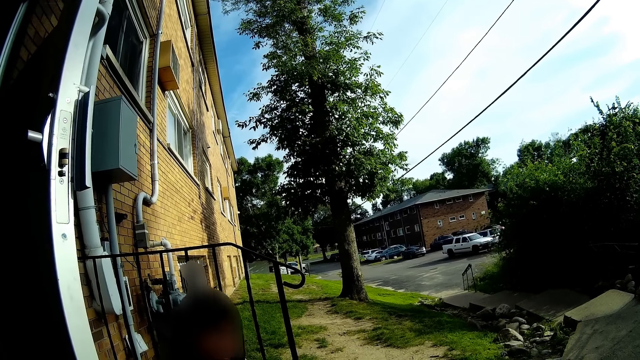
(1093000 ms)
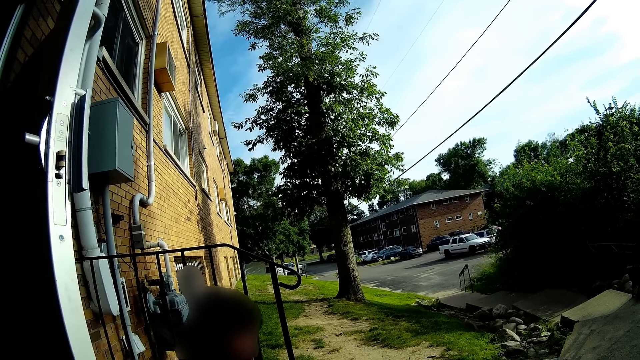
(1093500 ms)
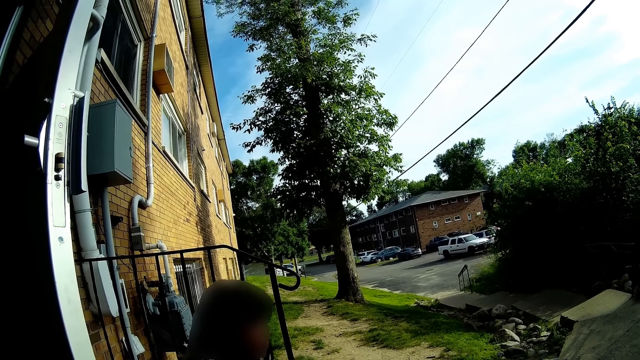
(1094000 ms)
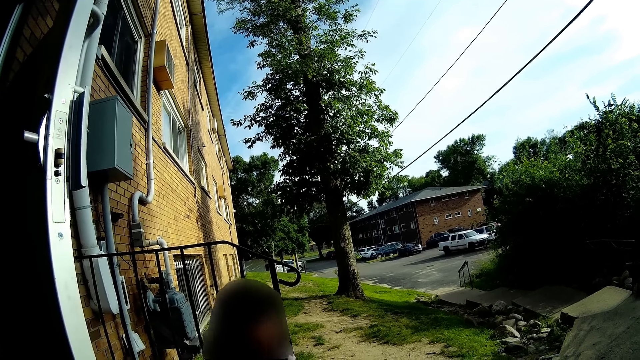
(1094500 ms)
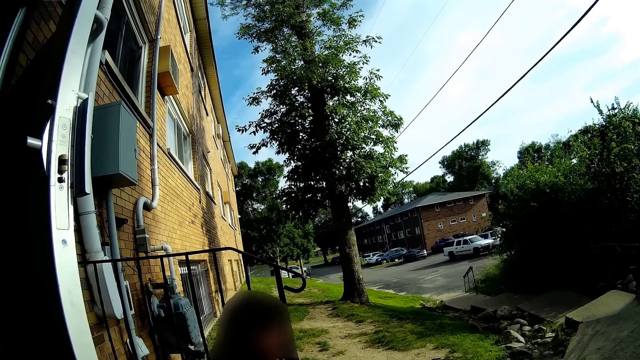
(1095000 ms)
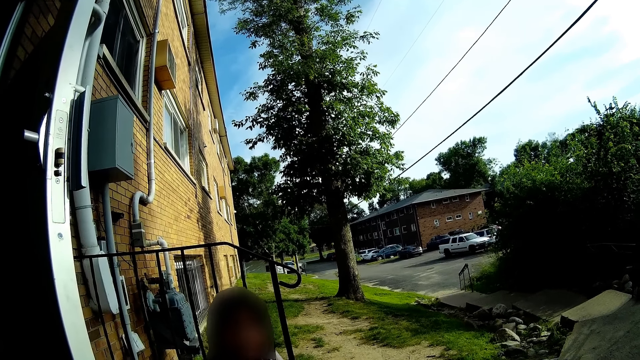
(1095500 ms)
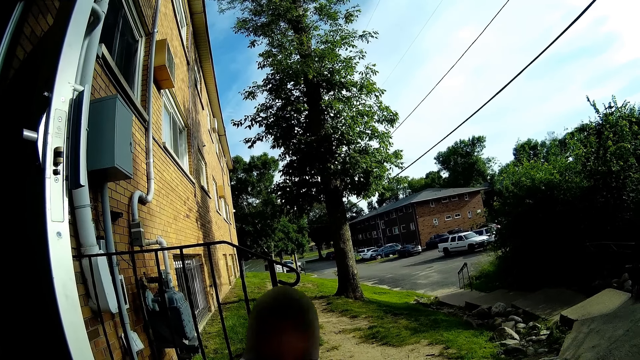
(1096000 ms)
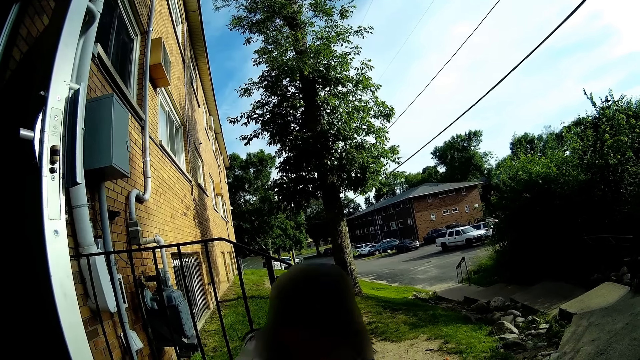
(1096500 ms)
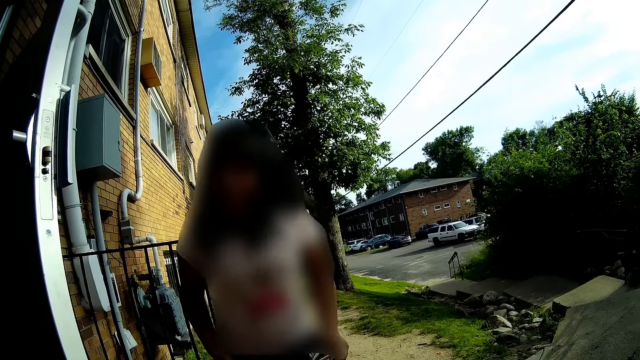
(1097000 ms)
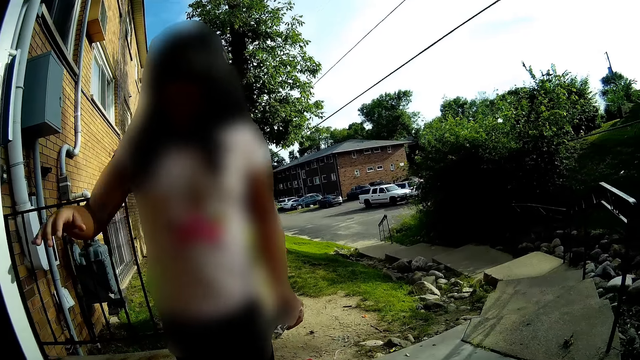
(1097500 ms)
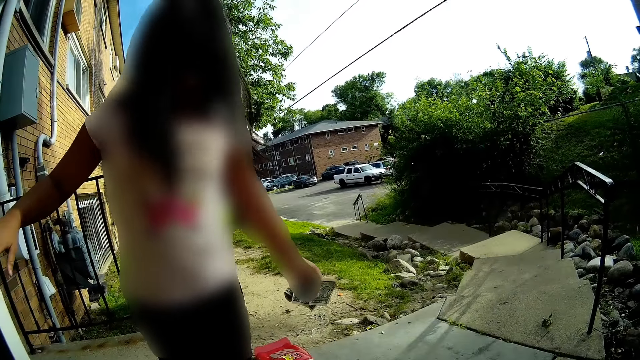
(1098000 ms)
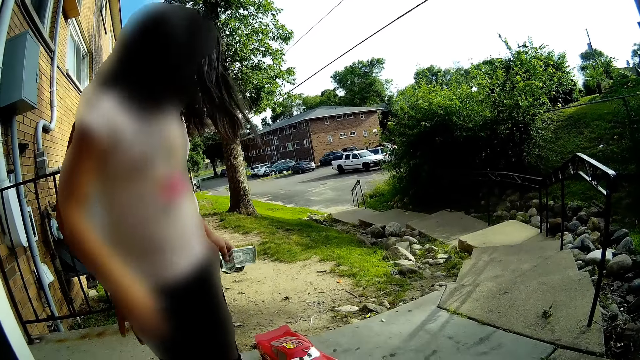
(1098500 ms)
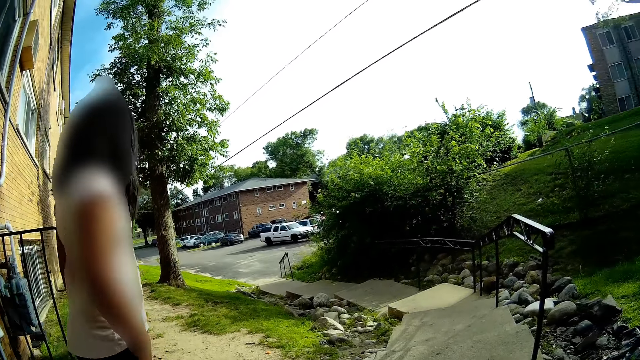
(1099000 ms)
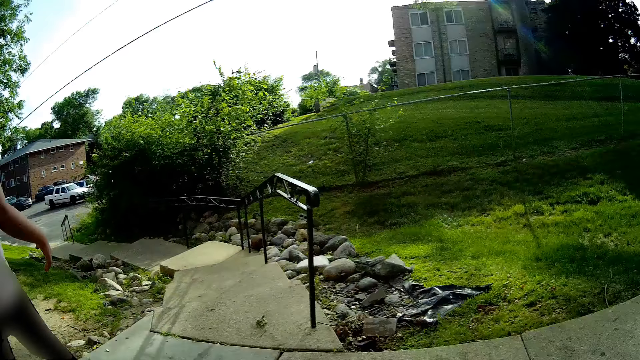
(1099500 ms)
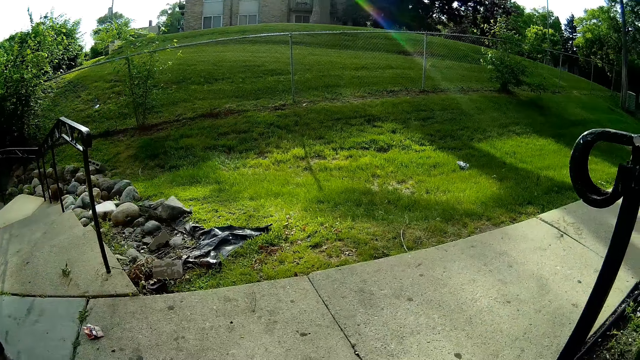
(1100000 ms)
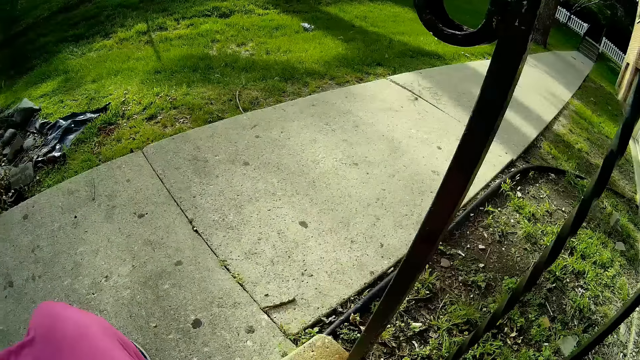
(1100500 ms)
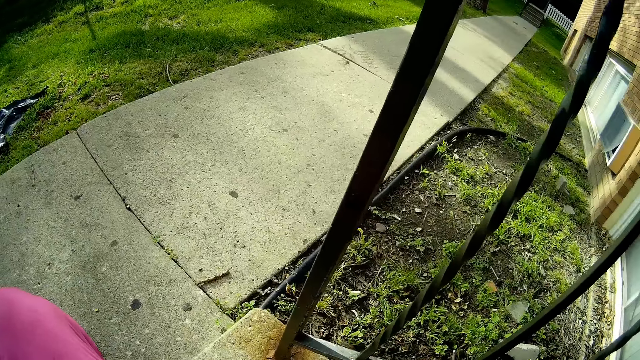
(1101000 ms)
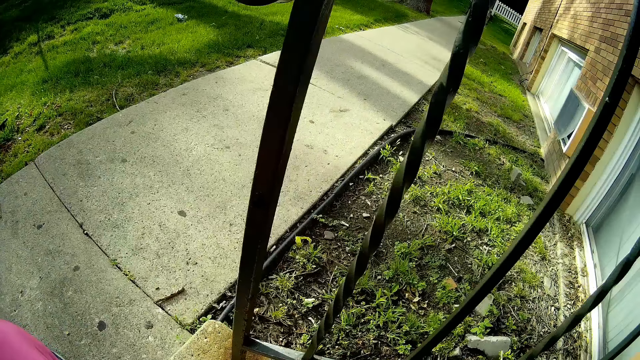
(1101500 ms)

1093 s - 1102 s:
The camera wearer talks to someone.

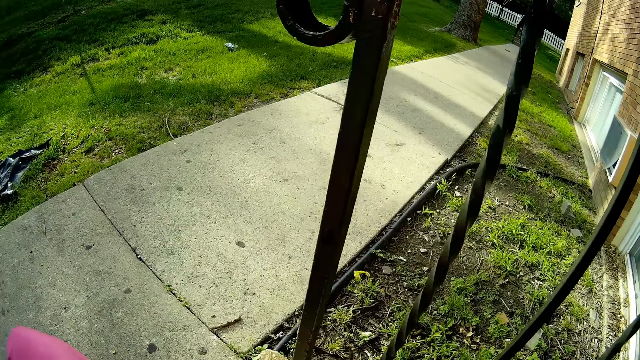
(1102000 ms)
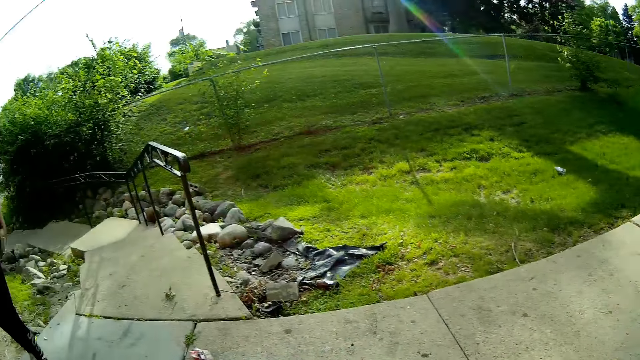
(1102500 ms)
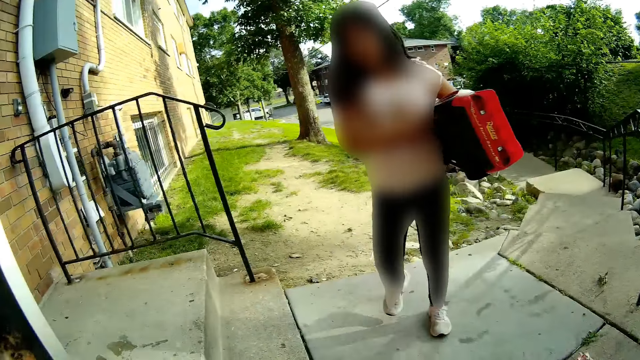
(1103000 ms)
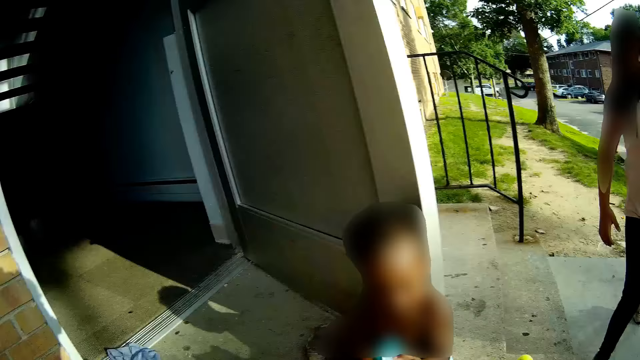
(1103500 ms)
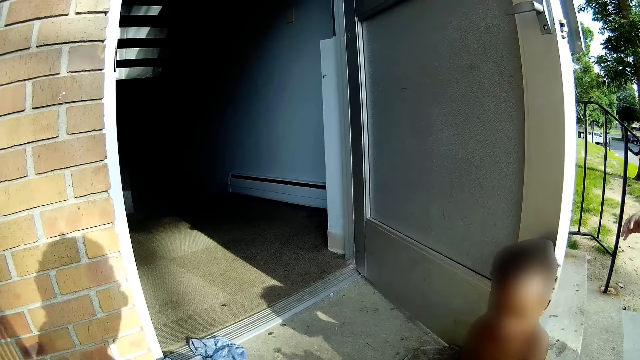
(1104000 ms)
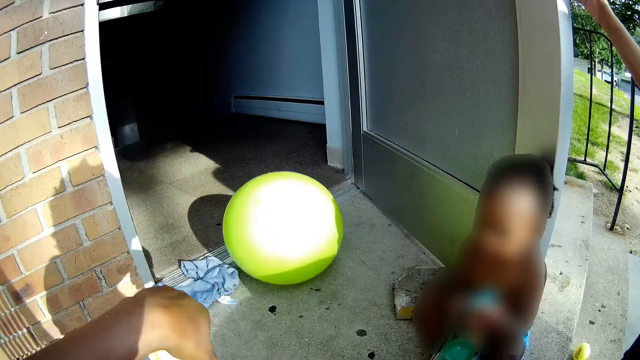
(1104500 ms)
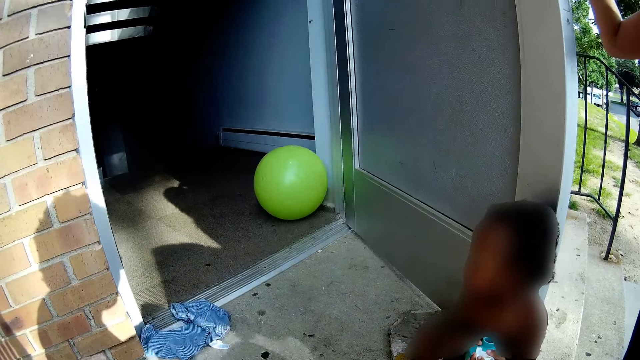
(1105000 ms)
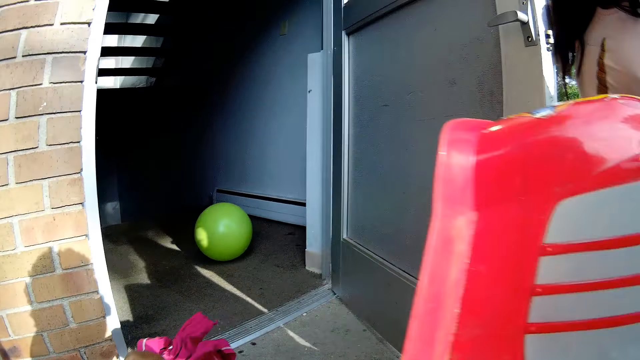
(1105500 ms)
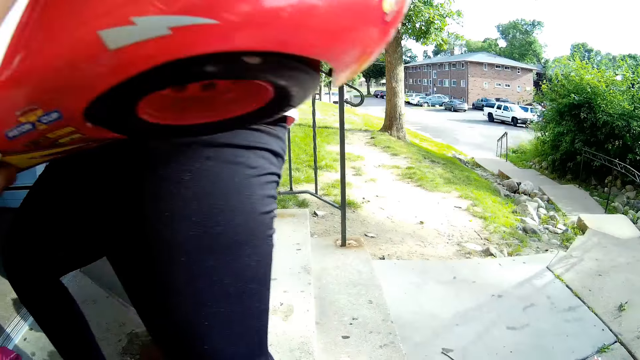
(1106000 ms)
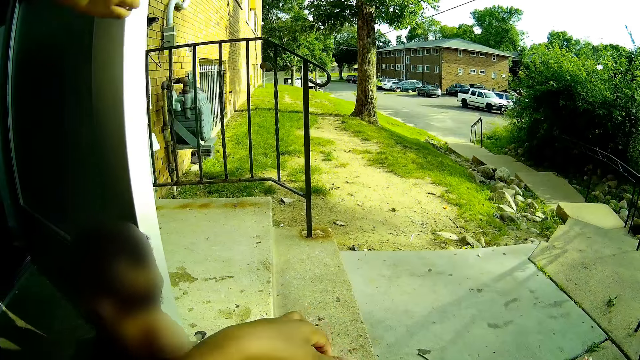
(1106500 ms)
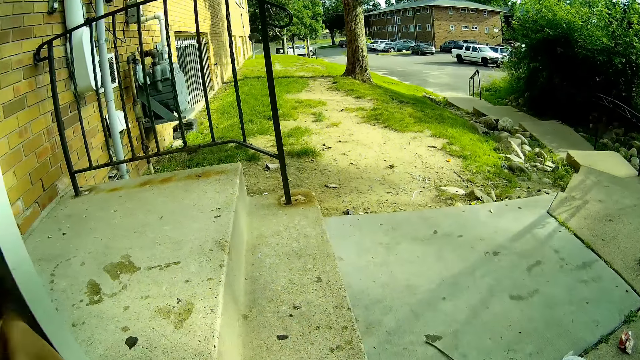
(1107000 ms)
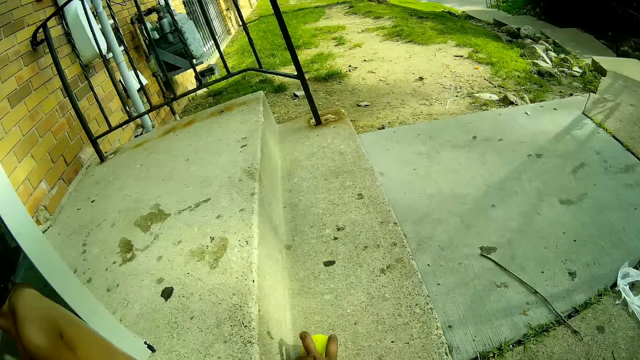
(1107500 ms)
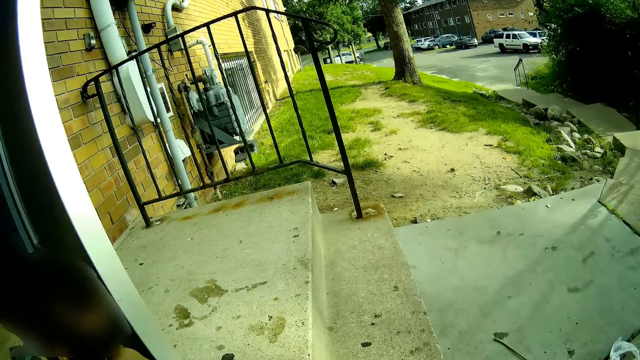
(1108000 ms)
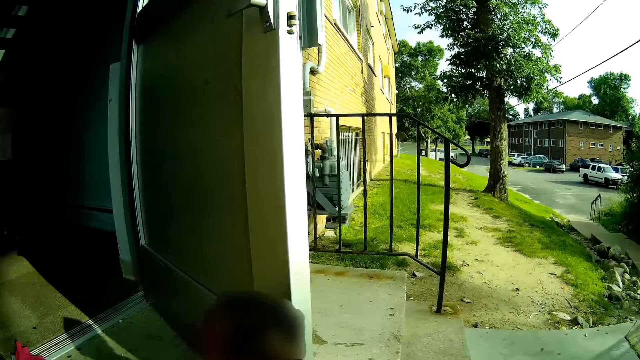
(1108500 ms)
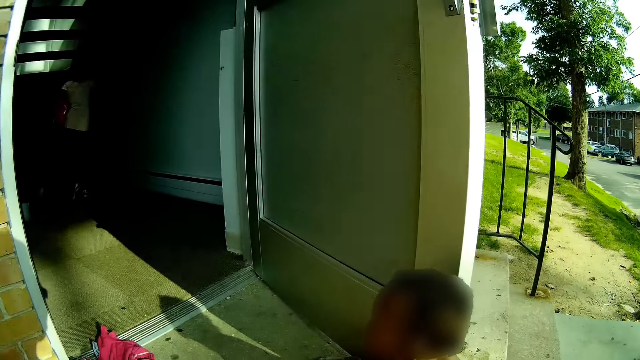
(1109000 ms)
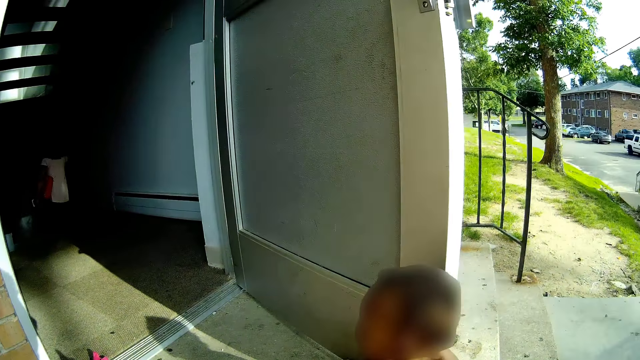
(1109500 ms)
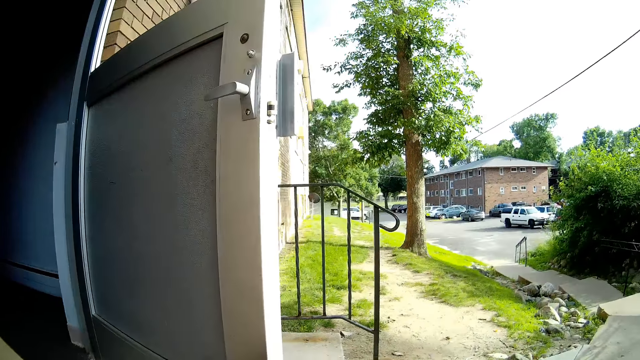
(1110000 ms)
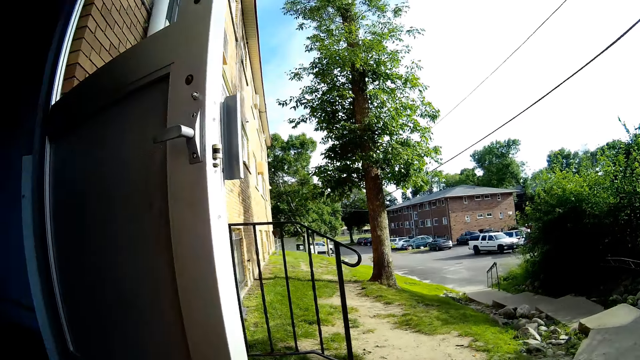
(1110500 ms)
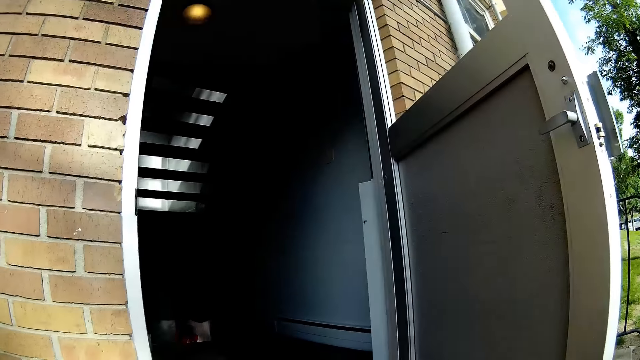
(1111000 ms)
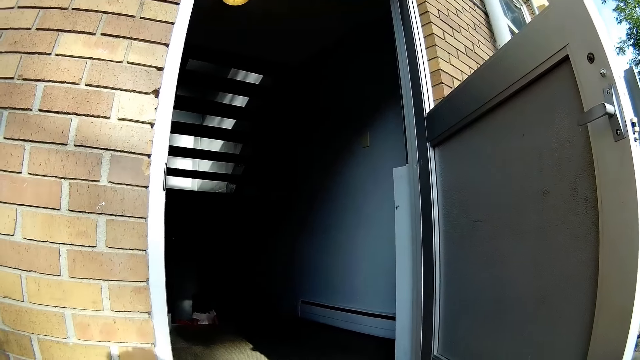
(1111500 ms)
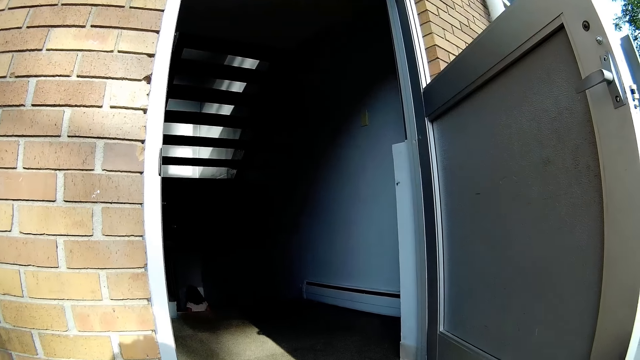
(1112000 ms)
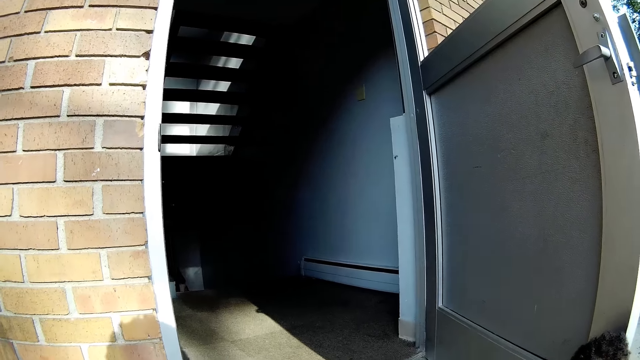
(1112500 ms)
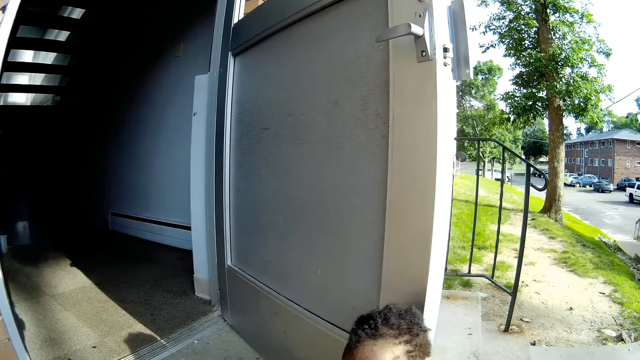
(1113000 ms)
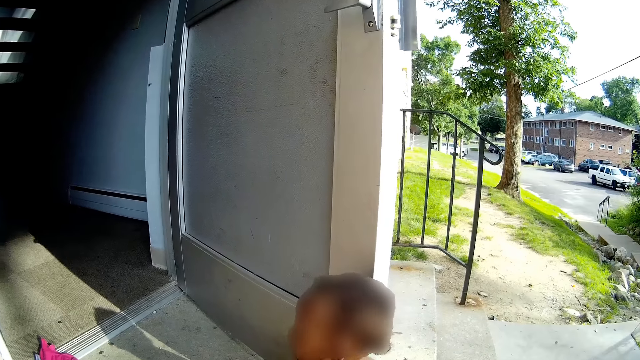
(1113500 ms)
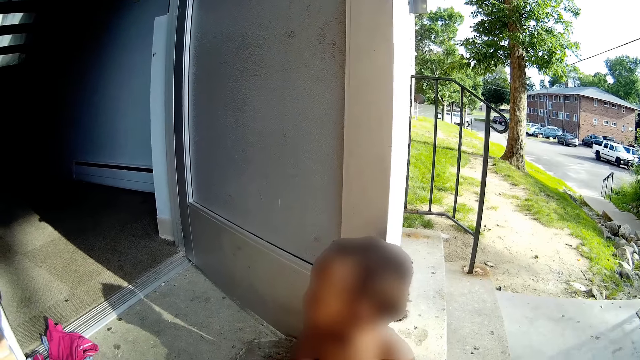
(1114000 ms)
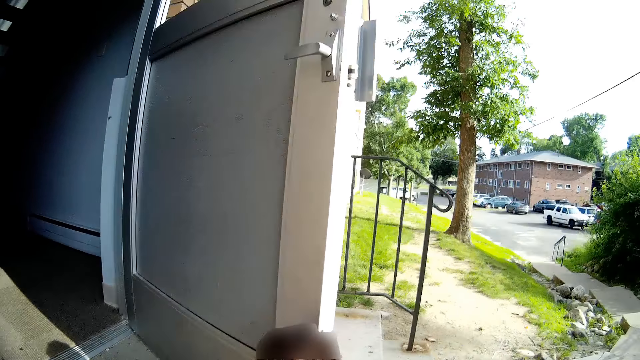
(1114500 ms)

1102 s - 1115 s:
The child holds a red toy car in her hands. The camera wearer rolls a ball through a door with her left hand. The child places her right hand on a door. The camera wearer throws the yellow ball inside the house. The child walks into the building. The camera wearer raises the left hand. She picks up tennis balls with her left hand. The child goes down a staircase.
